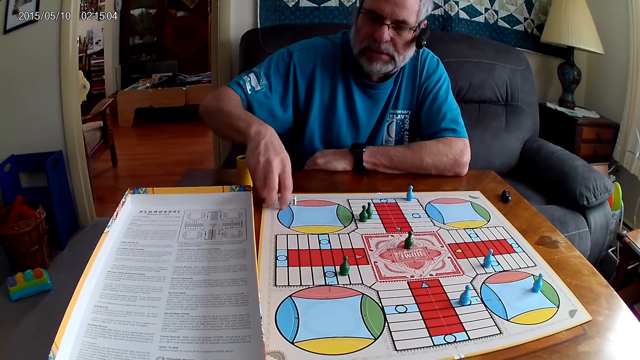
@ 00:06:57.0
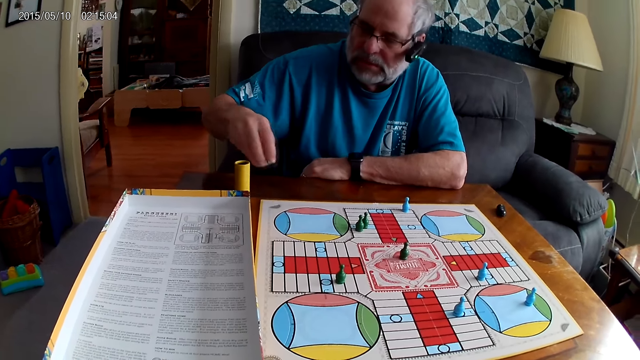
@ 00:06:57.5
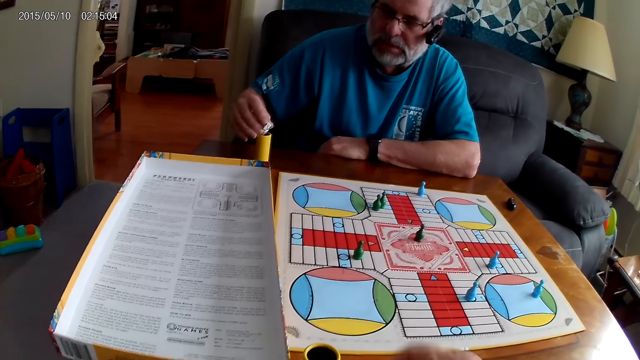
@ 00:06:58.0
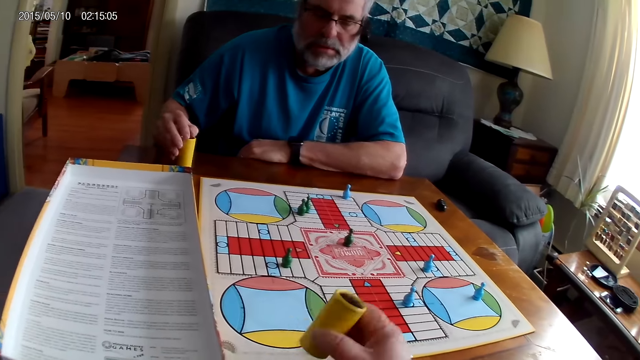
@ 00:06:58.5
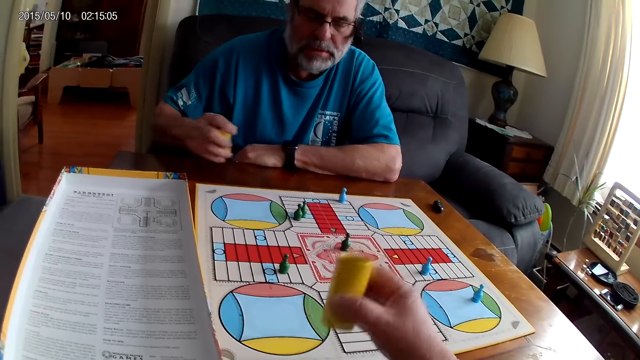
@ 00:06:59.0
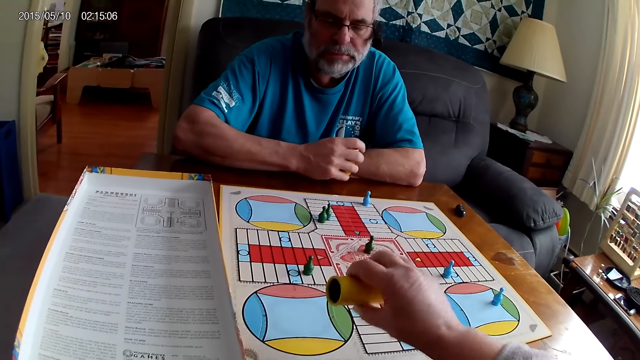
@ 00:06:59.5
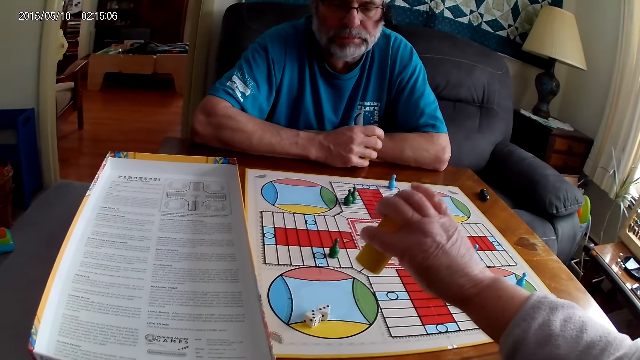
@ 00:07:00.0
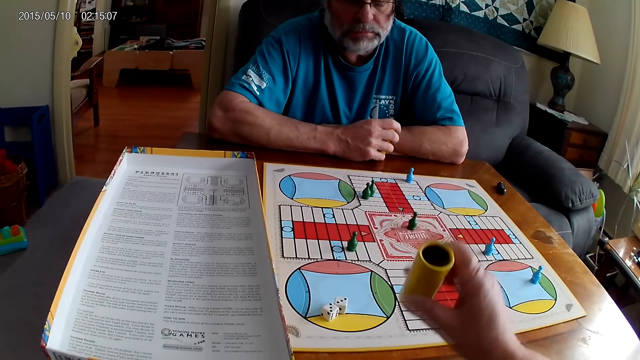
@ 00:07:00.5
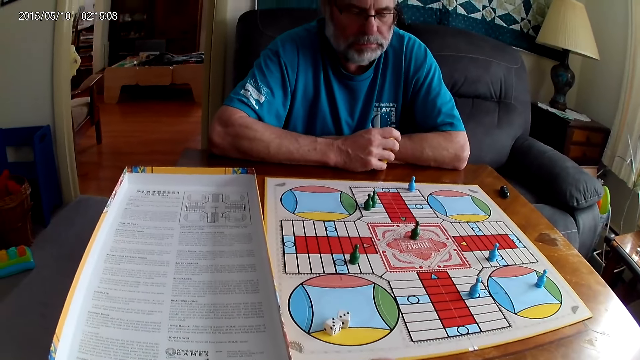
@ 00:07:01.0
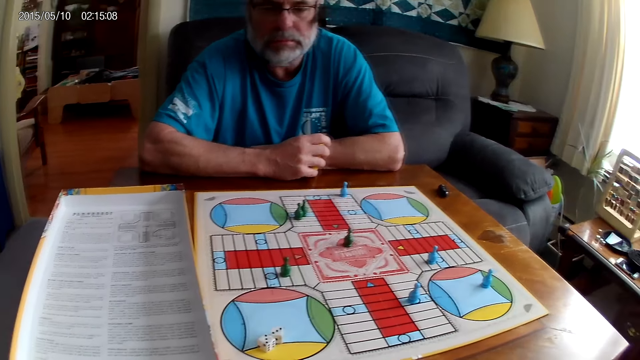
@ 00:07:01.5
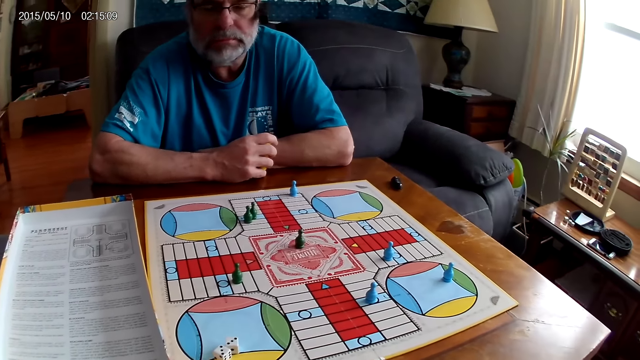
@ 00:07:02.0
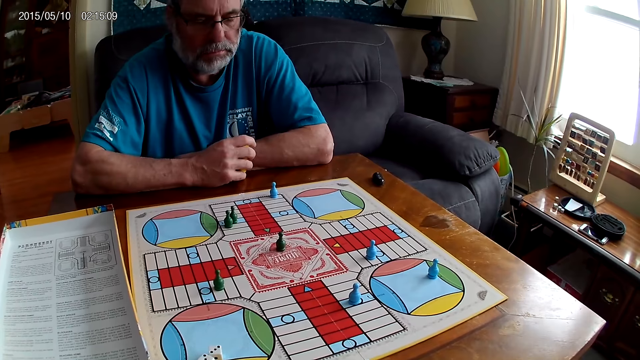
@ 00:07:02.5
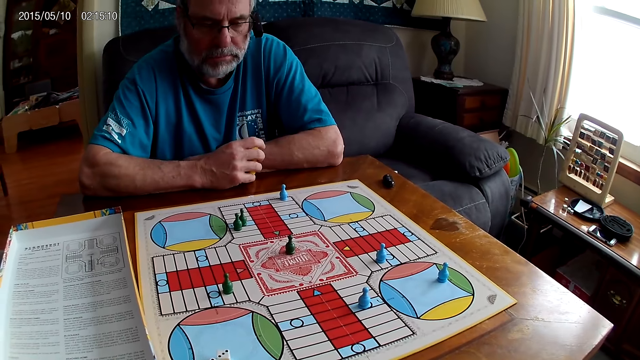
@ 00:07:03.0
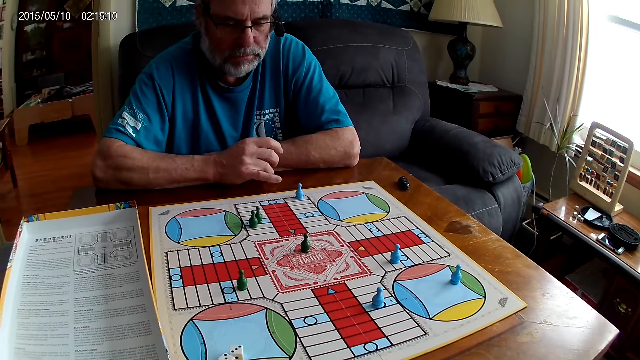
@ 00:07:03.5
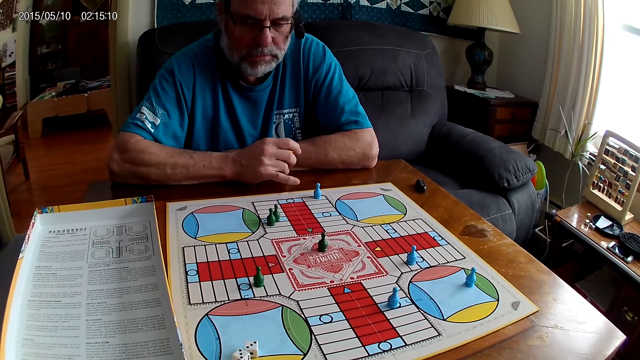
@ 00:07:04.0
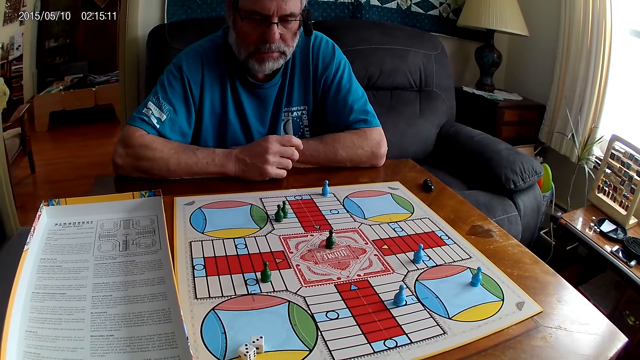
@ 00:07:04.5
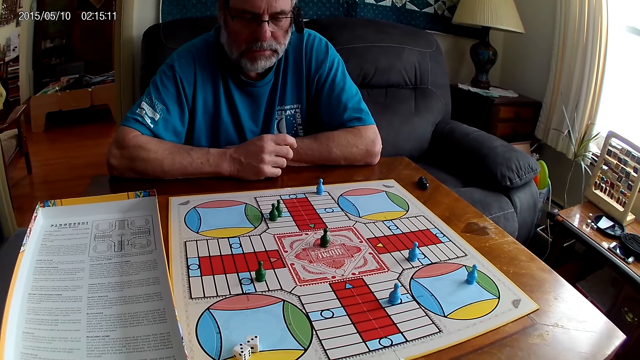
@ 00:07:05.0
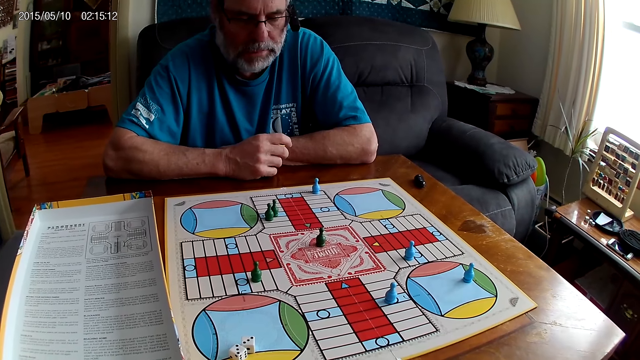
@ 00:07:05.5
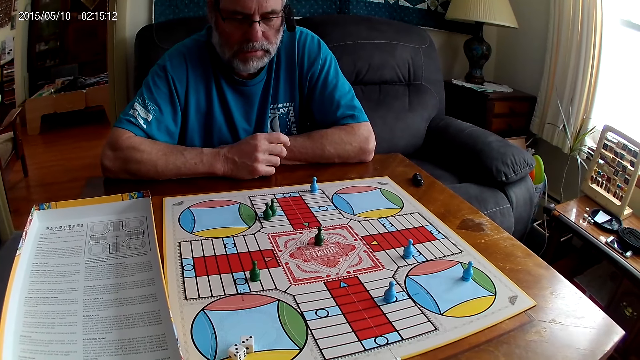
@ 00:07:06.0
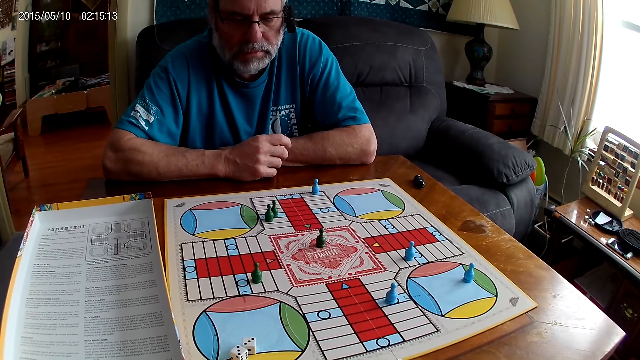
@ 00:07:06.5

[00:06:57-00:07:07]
A man picks the dice on the table with his right hand. The man puts the dice in the container or dice cup with his right hand. The camera wearer shuffles the dice in the container with her right hand. She pours the dice from the container with her right hand. She positions the dice cup aside. She looks at the board game.

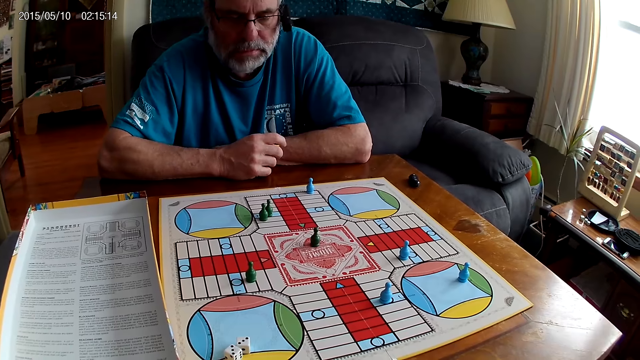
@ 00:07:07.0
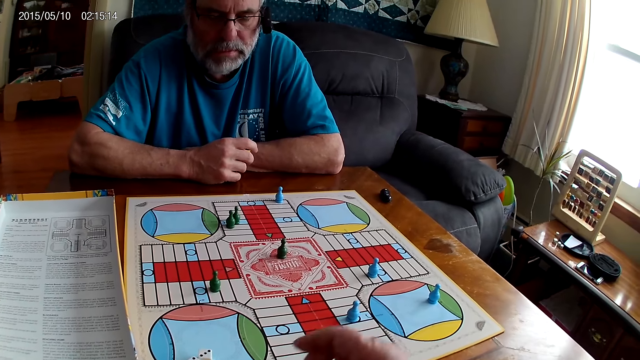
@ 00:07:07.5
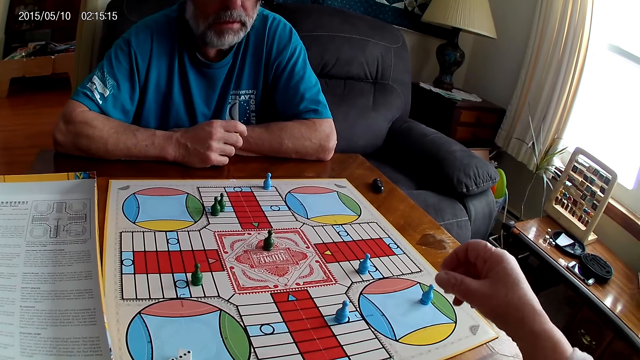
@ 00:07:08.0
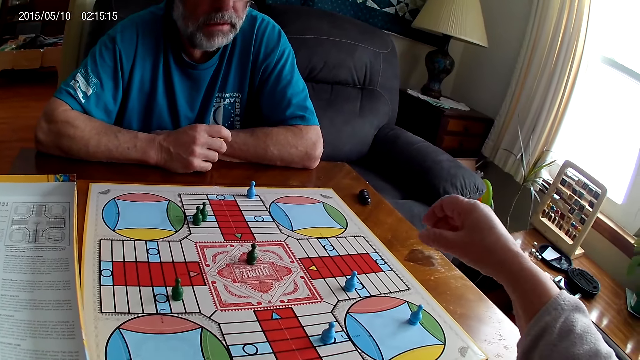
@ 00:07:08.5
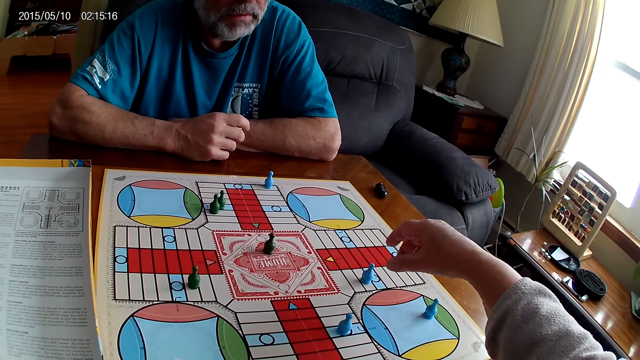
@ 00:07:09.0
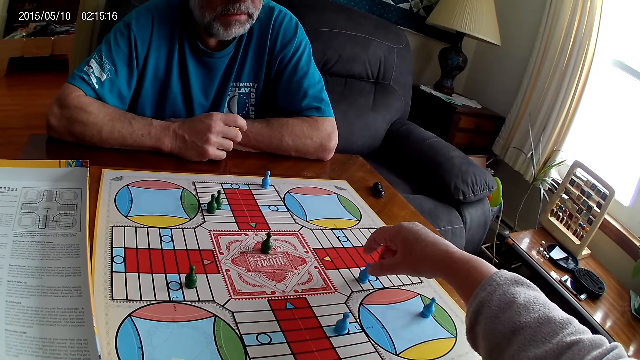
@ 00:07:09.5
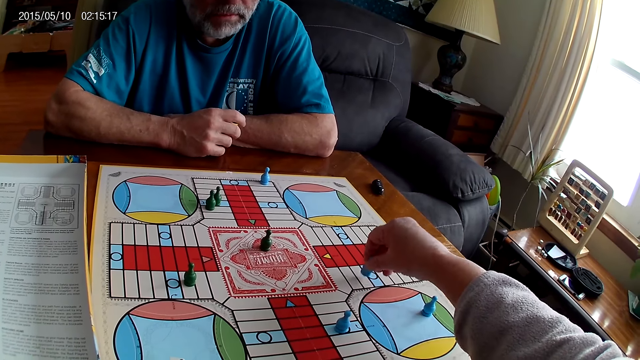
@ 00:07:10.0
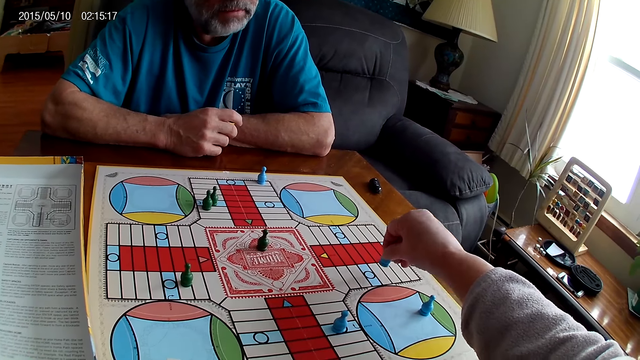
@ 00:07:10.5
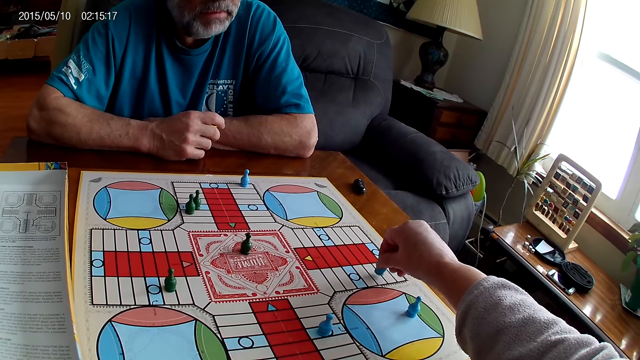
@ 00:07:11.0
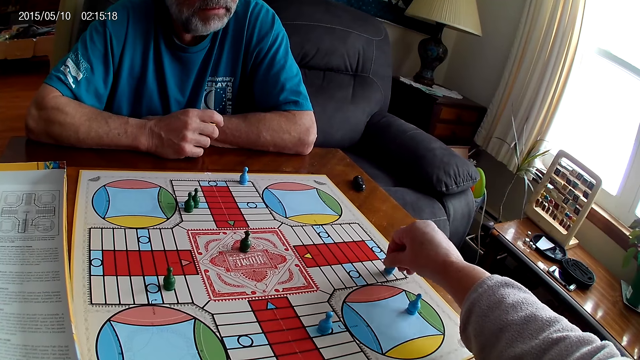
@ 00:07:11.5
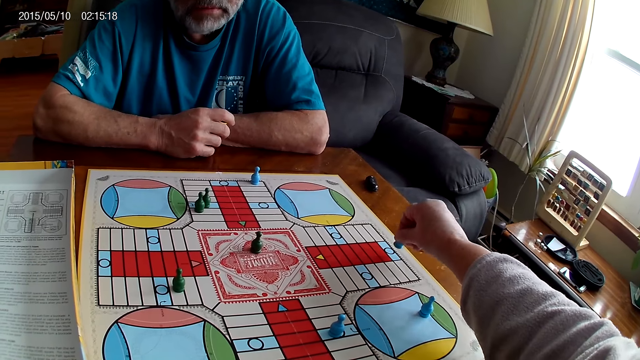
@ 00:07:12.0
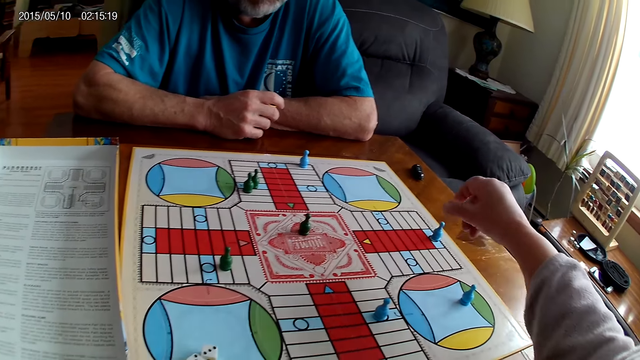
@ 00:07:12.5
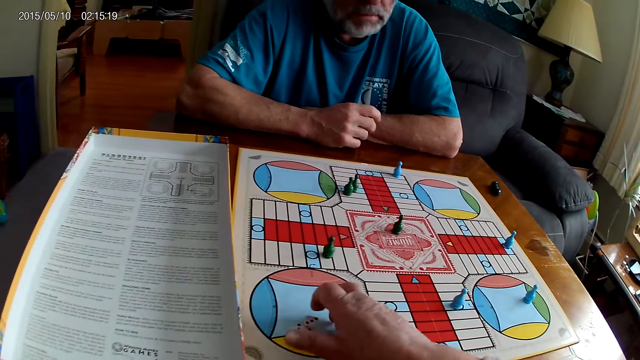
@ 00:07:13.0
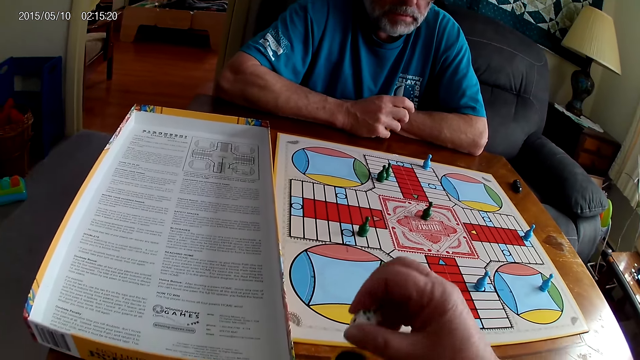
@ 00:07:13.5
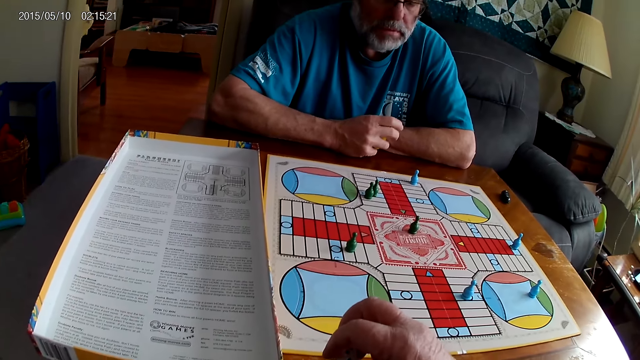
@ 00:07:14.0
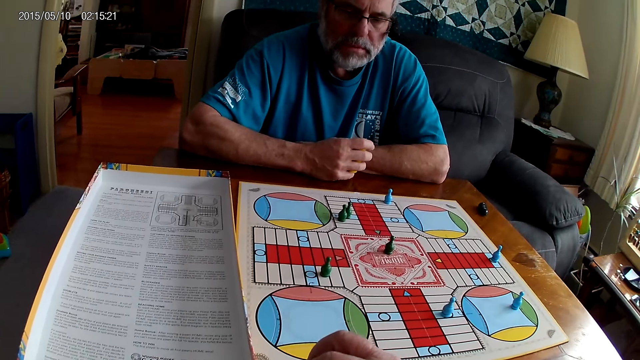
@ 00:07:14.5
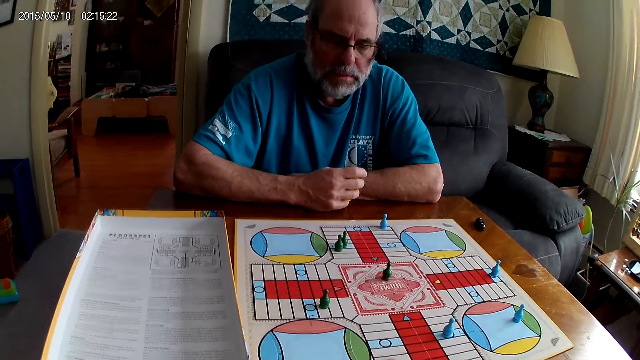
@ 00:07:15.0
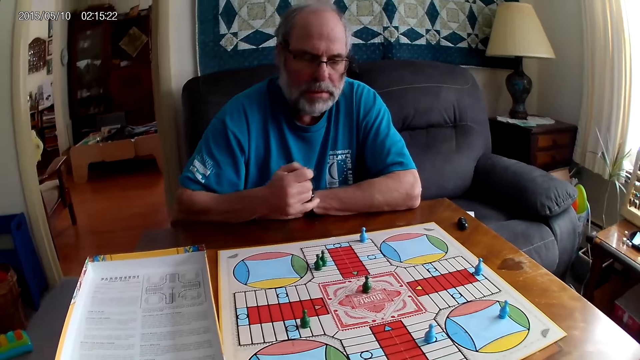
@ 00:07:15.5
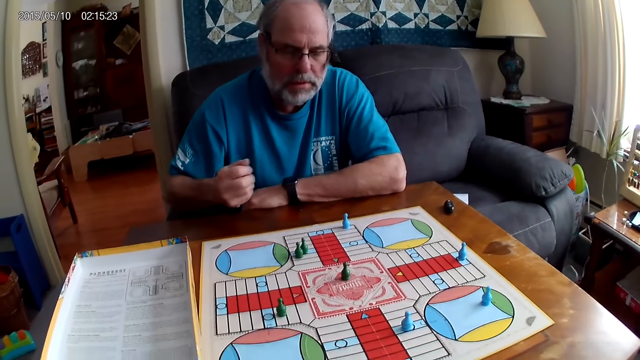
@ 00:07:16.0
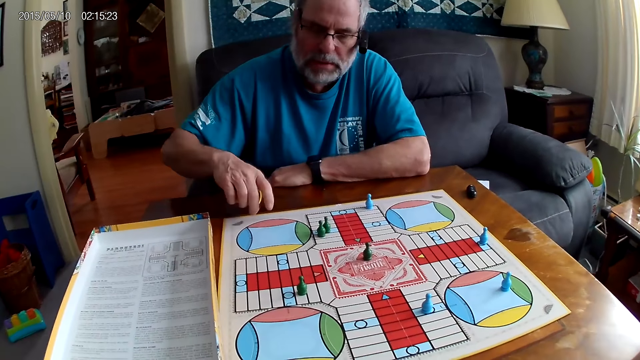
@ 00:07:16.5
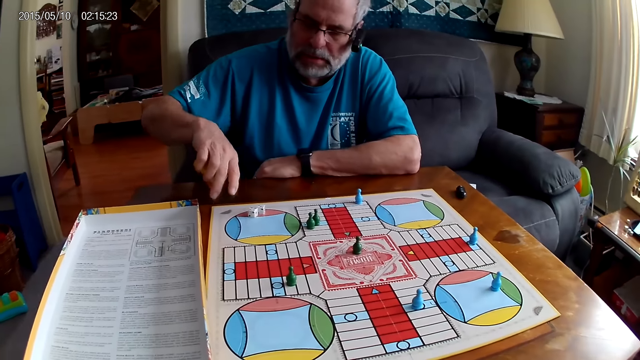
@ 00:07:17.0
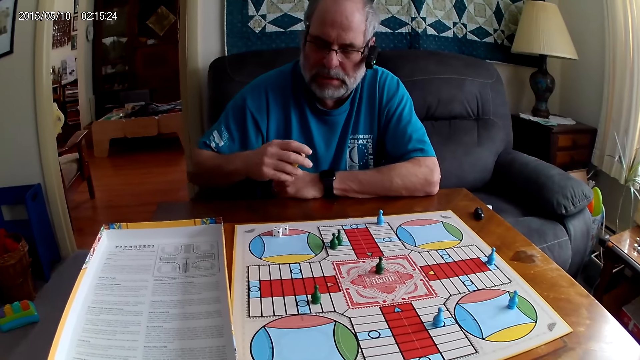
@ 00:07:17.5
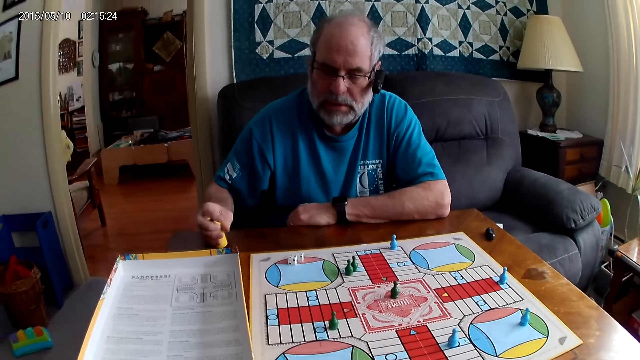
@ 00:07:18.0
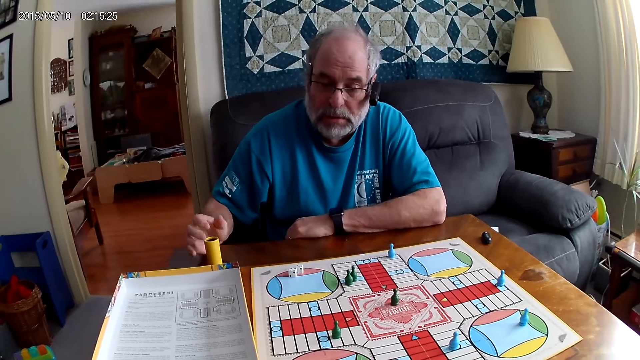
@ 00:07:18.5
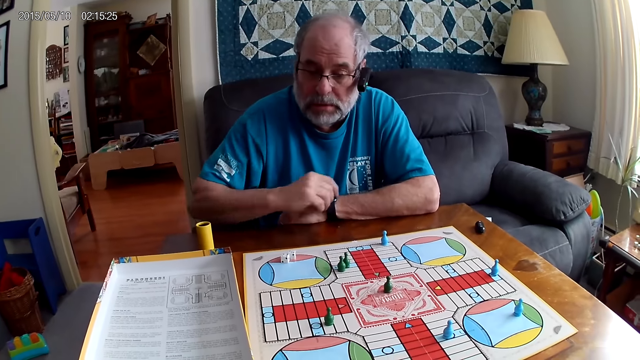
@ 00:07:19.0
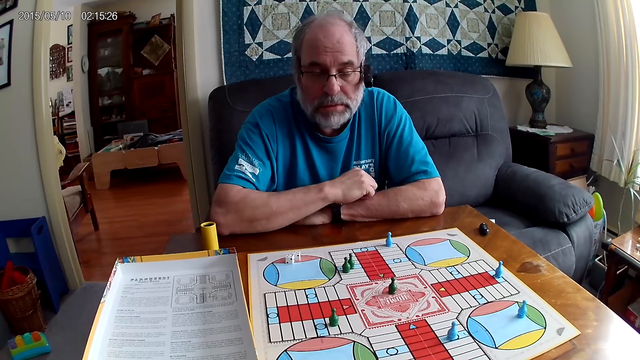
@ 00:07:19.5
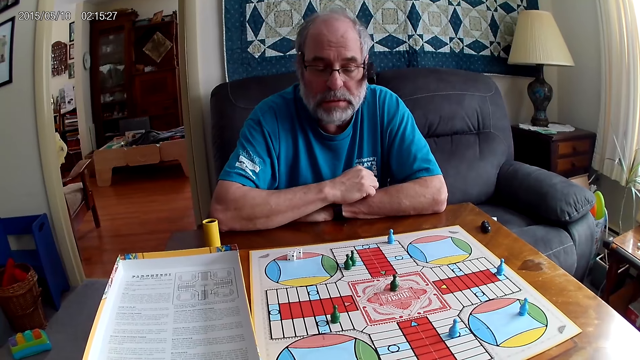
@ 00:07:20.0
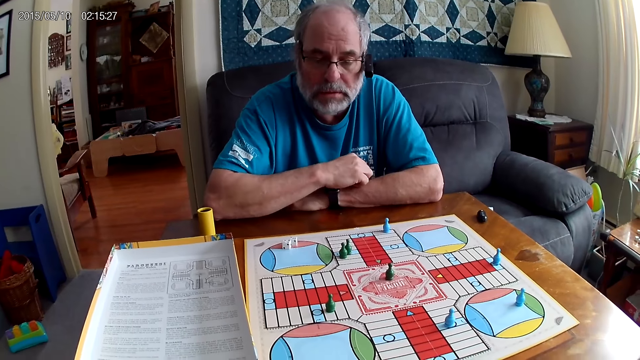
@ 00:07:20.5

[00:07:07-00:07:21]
The camera wearer moves a blue pawn through some cells on the Ludo board with her right hand. She picks the dice on the Ludo board with her right hand. She puts the dice in the dice cup. A man shuffles the dice in the container with his right hand. The man pours the dice on the Ludo board with his right hand. The man lays the dice cup on the table. The man stares at the board game.
